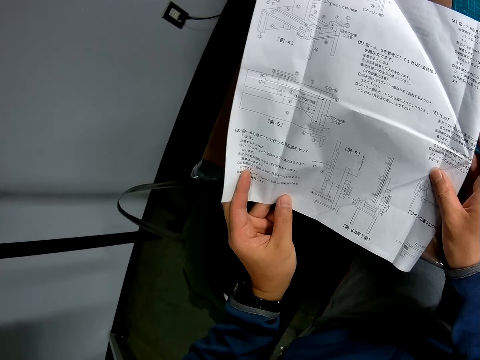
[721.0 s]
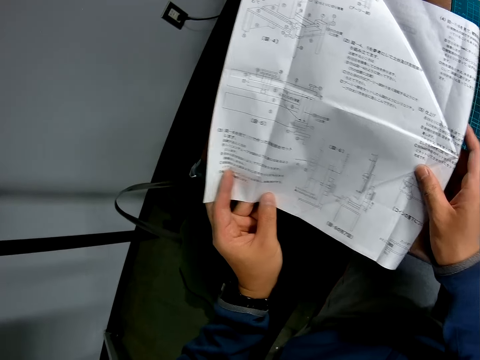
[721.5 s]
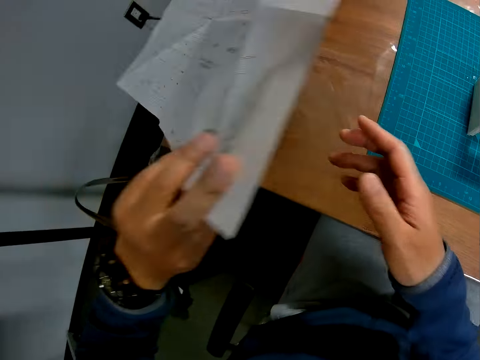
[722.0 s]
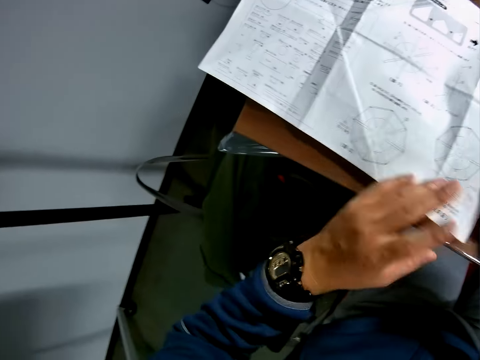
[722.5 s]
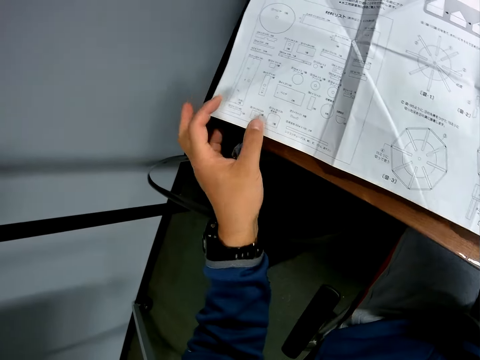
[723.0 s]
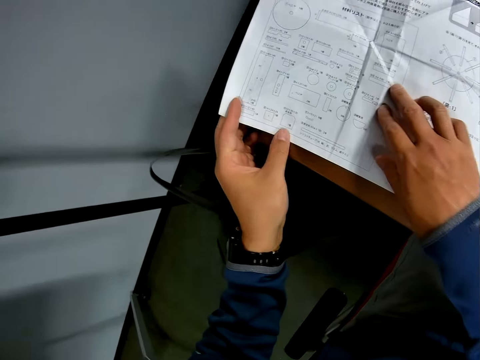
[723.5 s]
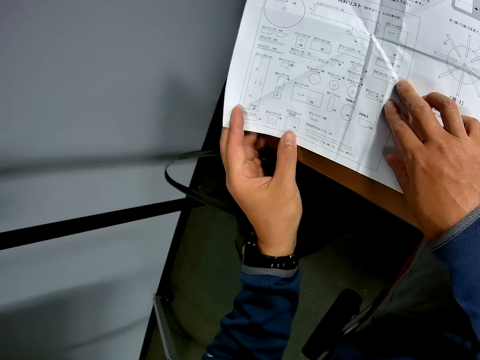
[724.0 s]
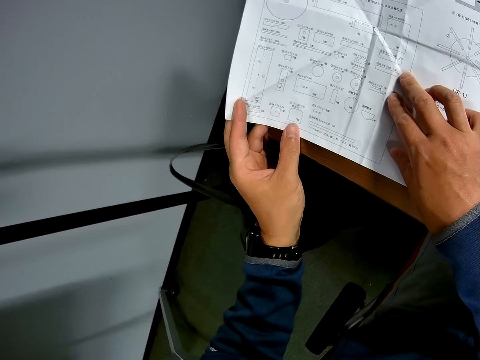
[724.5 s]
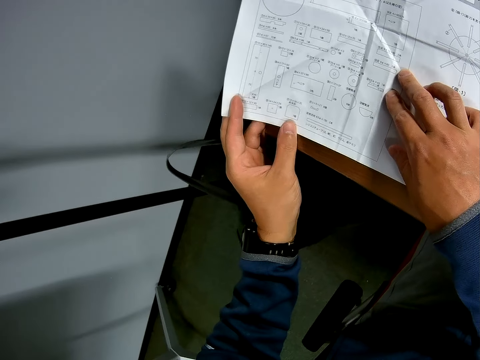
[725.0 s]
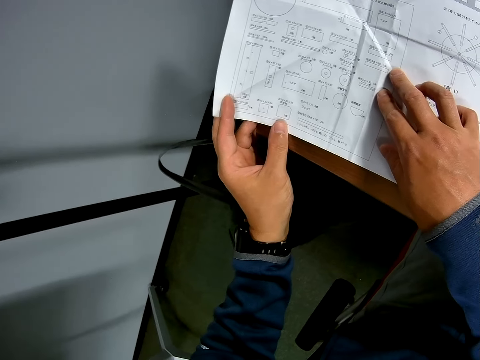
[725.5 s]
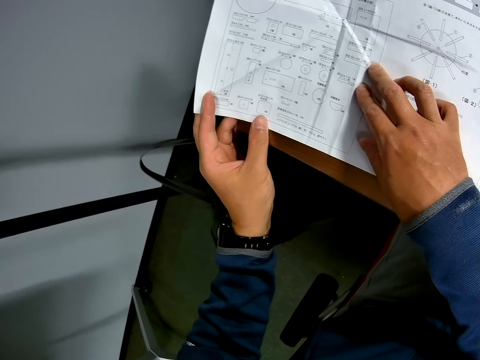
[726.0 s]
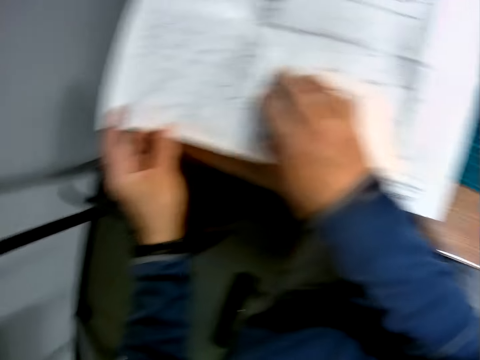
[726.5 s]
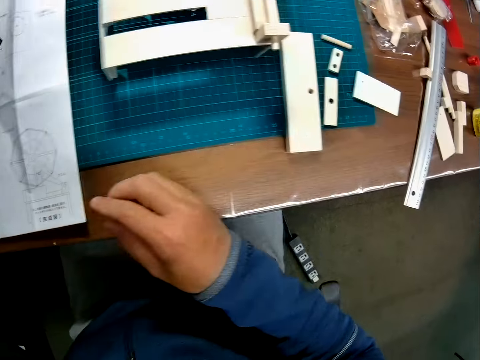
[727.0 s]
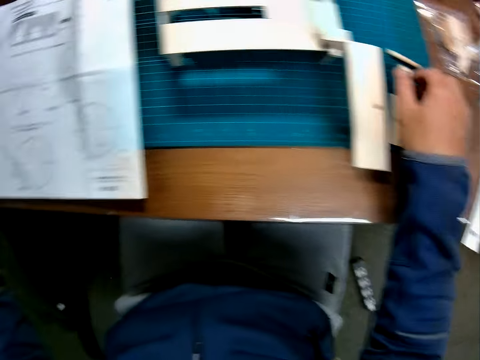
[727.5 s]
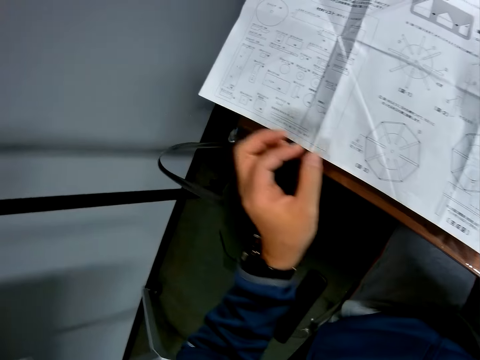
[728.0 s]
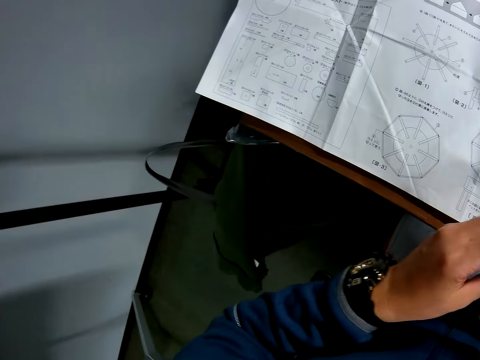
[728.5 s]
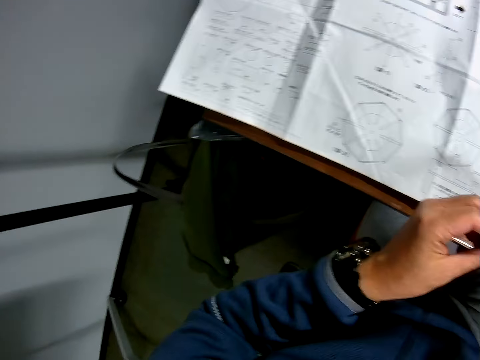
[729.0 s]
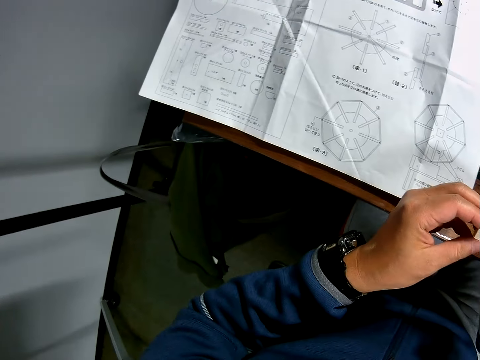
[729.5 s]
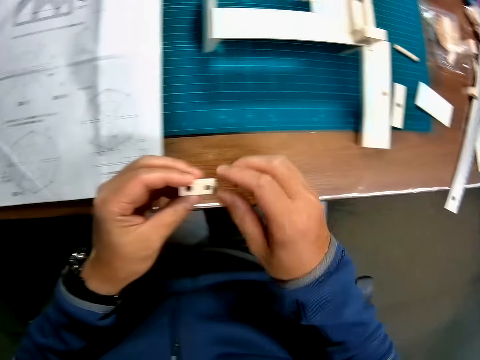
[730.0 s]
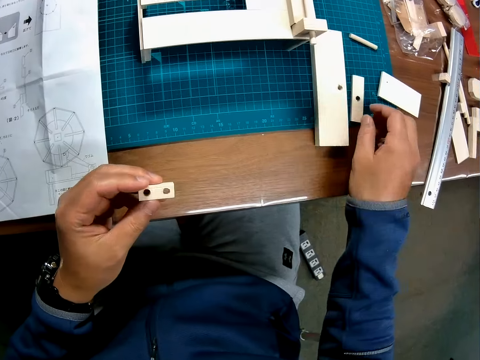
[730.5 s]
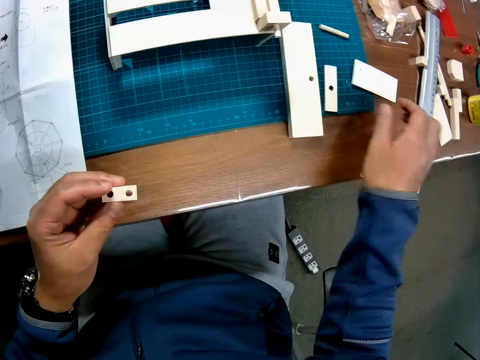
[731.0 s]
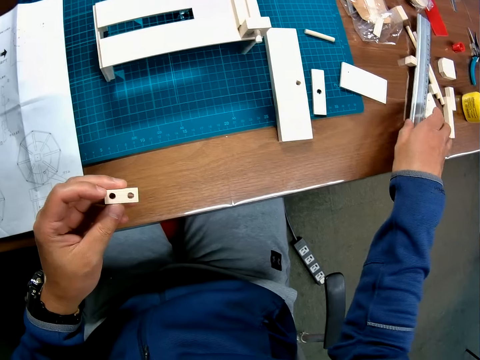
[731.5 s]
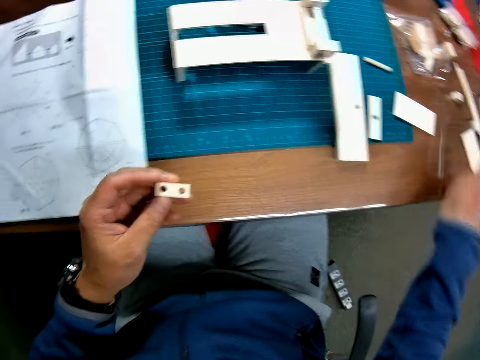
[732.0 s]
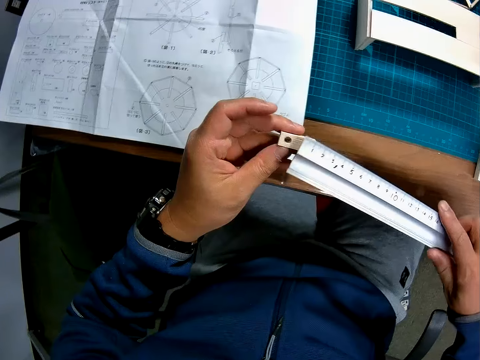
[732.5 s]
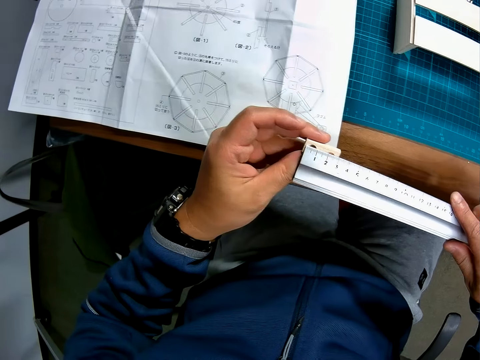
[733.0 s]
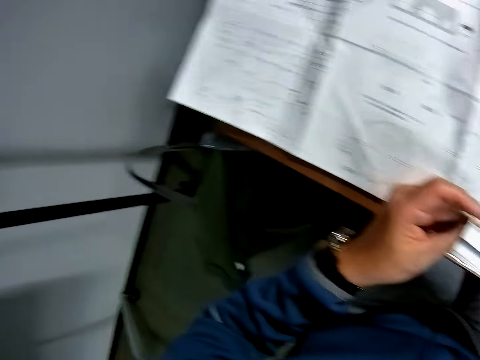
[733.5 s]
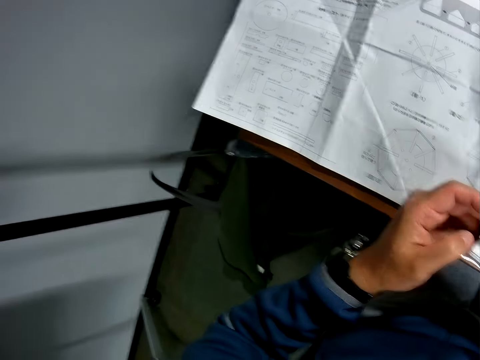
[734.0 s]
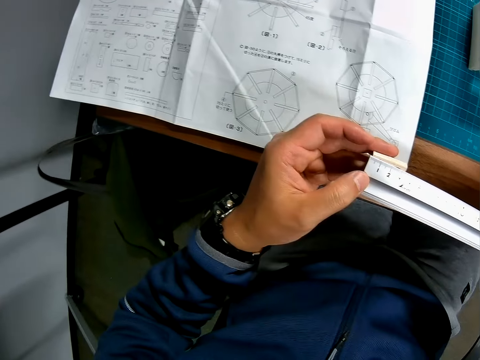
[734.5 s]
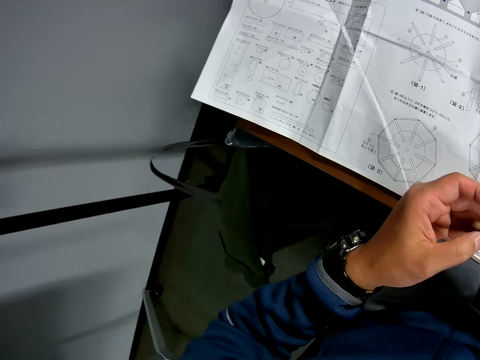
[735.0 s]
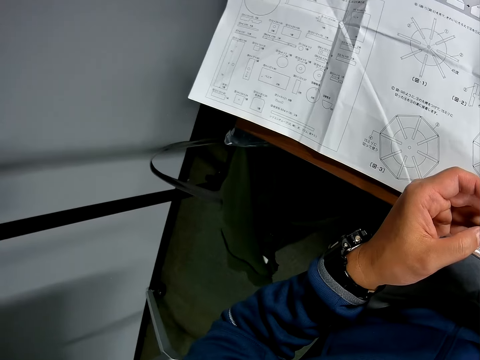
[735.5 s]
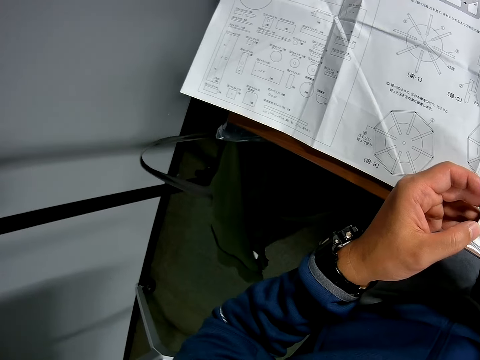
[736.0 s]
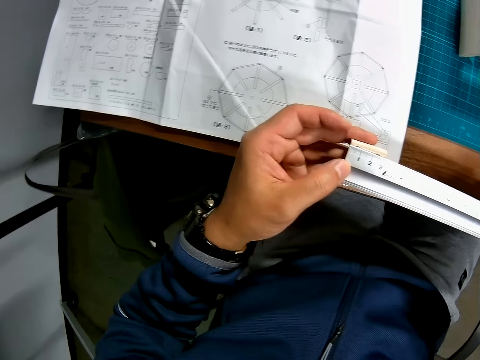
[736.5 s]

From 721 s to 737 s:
The camera wearer turns over the leaflet or paper. He puts the paper on the table. He touches the leaflet with his left hand. He reads the paper. He picks up a piece of wood or art piece from the table with his right hand. He holds the art piece. He transfers the piece of wood to his left hand. He touches a piece of wood with his right hand. He picks up the scale rule or ruler from the table with his right hand. He holds the ruler. He measures the piece of wood with the scale rule.

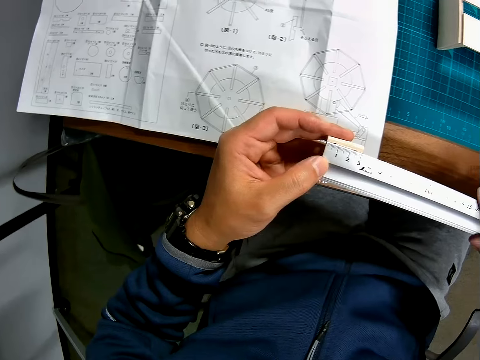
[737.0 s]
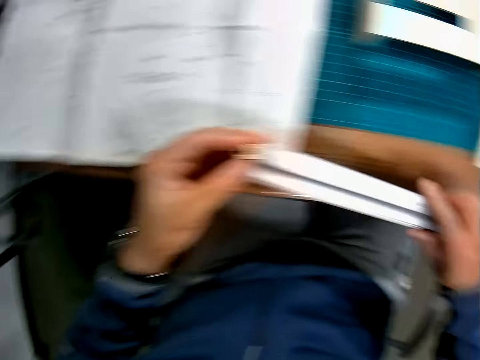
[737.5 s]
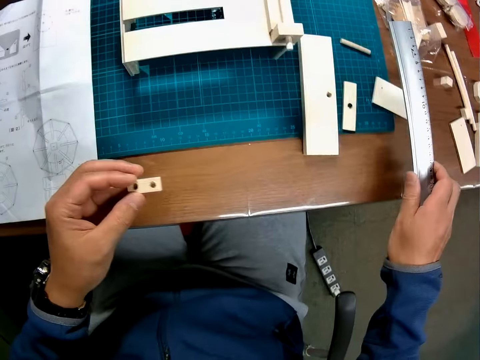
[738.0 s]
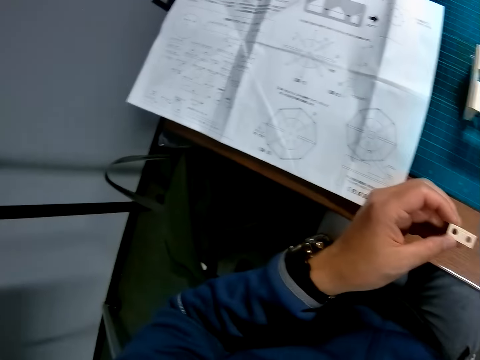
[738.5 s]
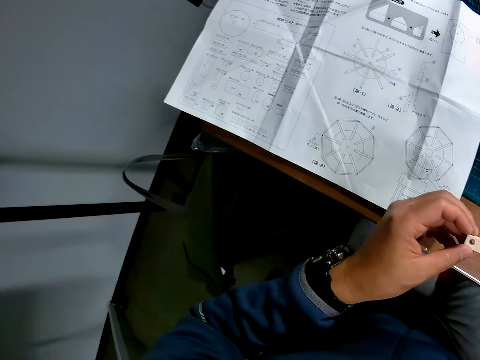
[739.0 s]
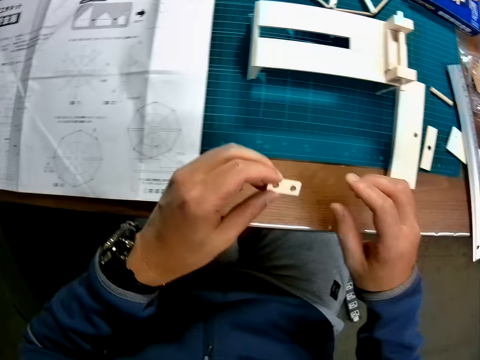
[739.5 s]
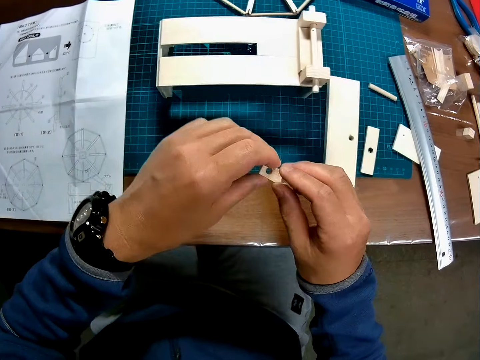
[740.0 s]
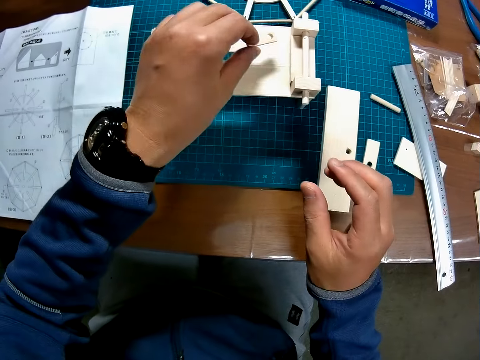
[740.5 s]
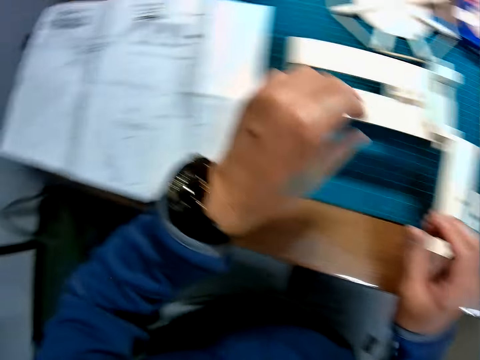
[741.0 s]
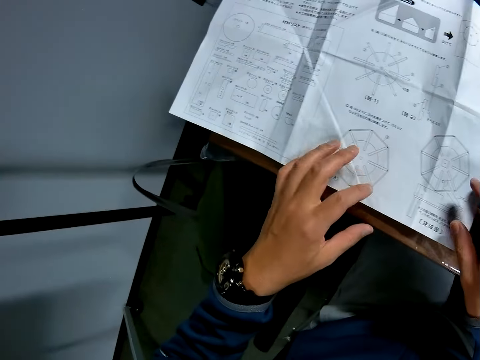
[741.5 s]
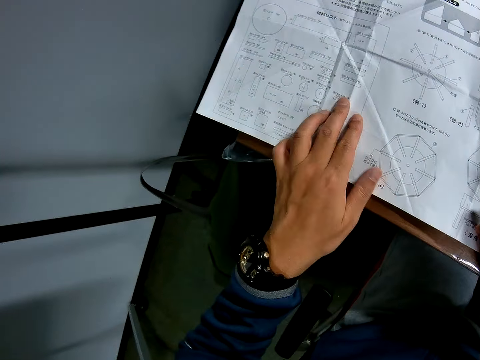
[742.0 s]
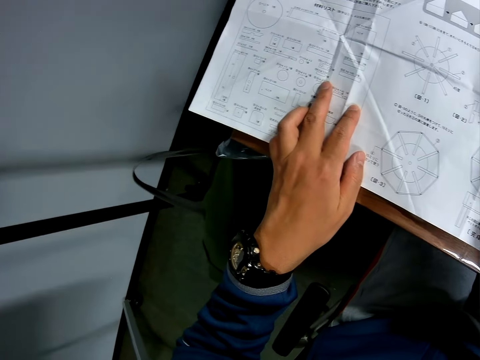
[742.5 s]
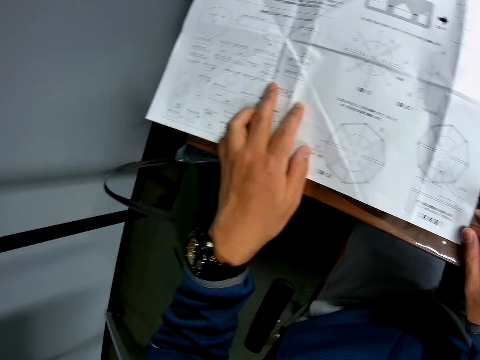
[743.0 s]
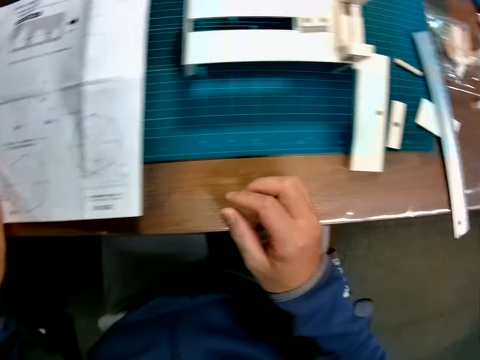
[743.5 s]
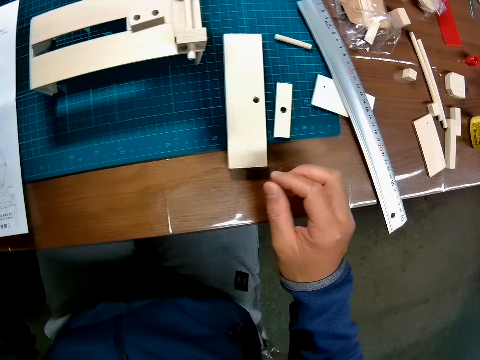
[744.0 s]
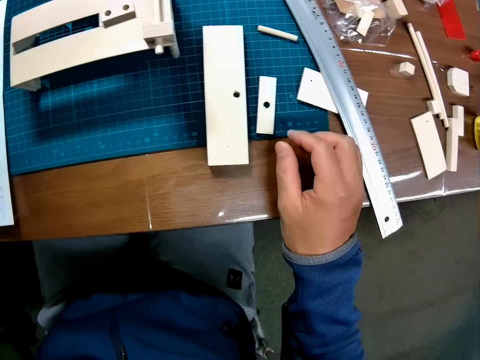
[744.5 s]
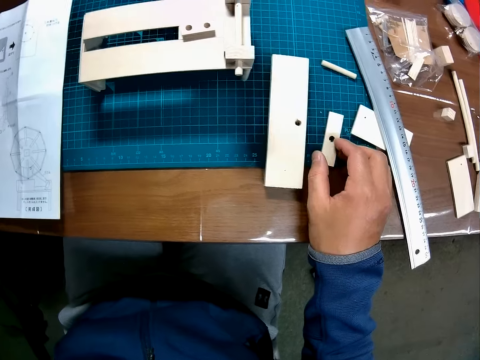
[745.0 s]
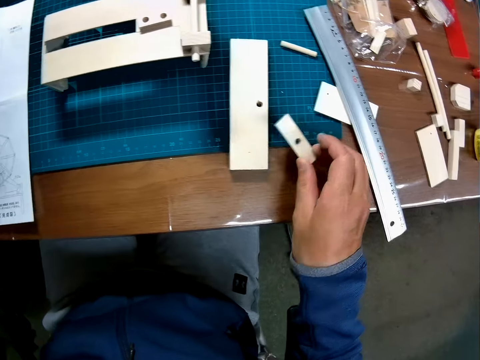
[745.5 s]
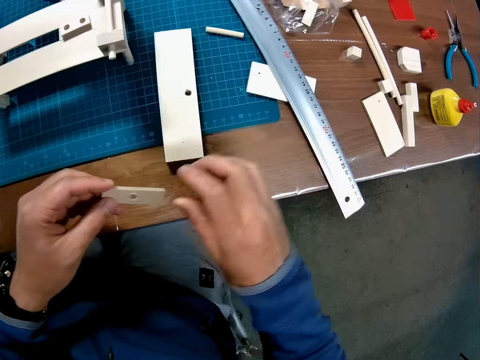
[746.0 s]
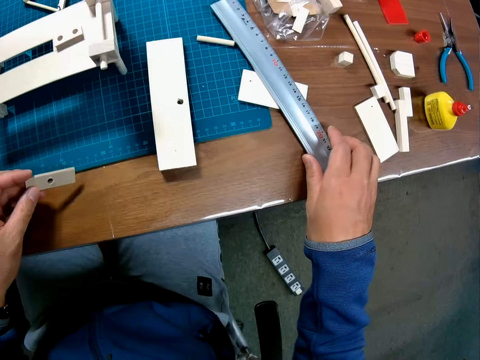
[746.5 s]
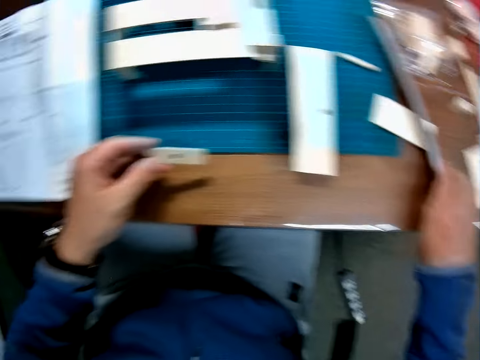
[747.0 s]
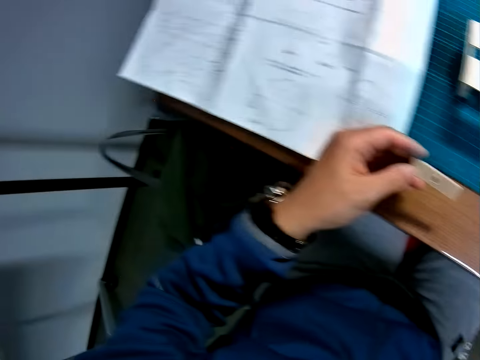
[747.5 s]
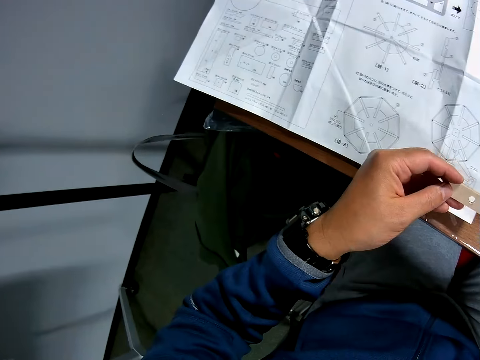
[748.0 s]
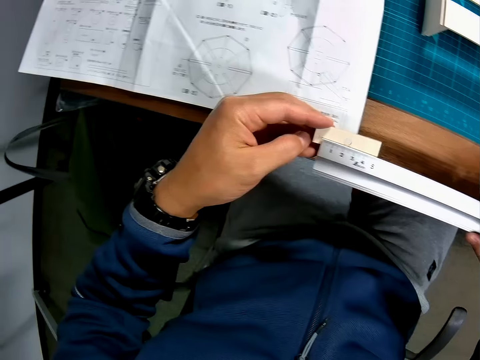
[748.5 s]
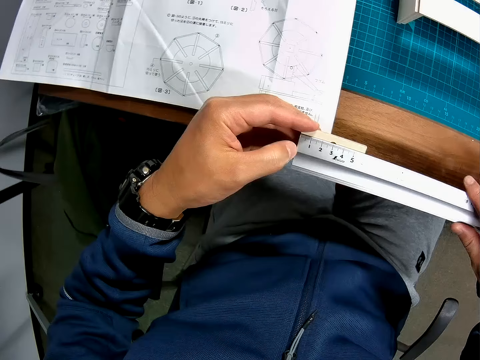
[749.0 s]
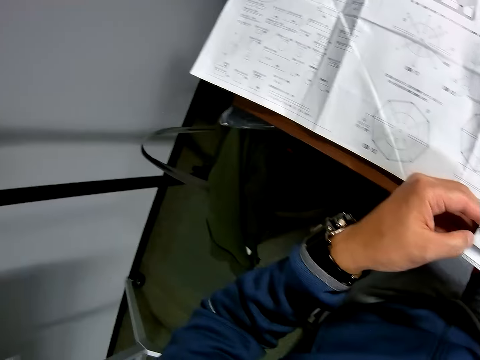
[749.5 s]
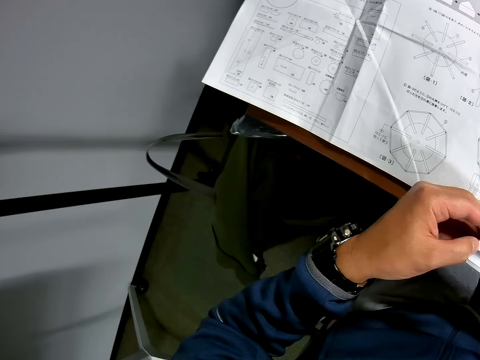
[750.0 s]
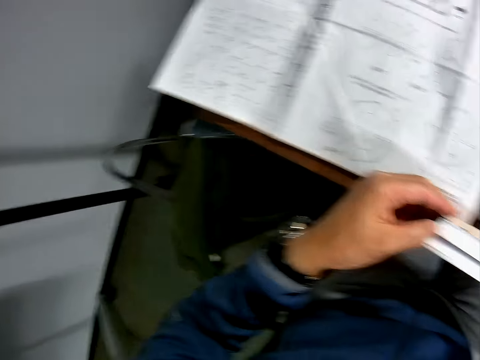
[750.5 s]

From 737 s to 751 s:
The camera wearer drops the scale rule or ruler on the table. He holds the art piece or piece of wood. He drops the piece of wood on the half-formed wooden mechanical model. He touches the leaflet or paper with his left hand. He reads the paper. He picks up a piece of wood from the table with his right hand and transfers the piece of wood to his left hand. He holds the art piece. He picks up the scale rule from the table with his right hand. He holds the ruler. He measures the piece of wood with the scale rule.
